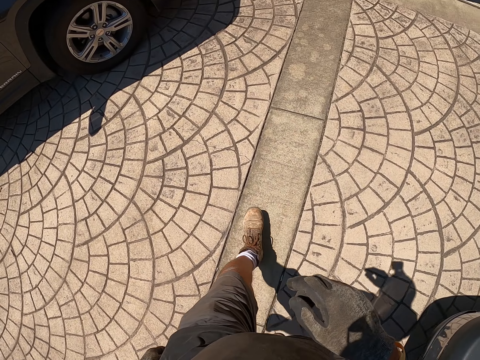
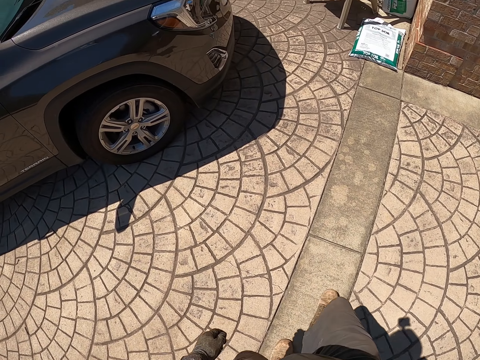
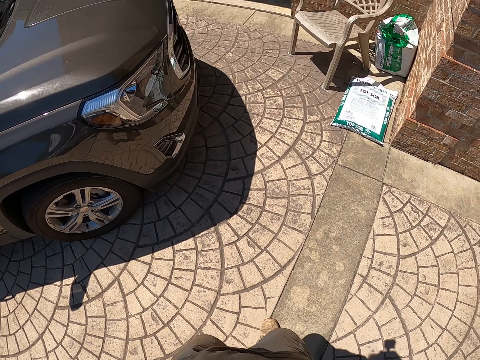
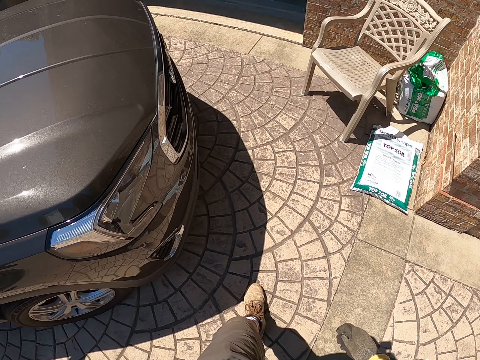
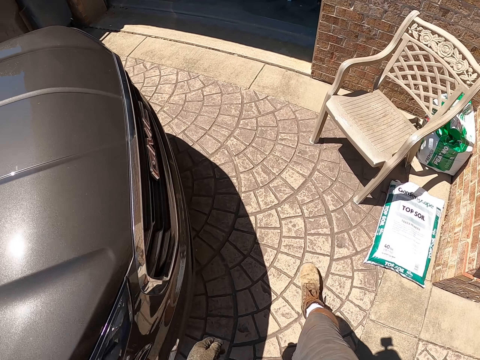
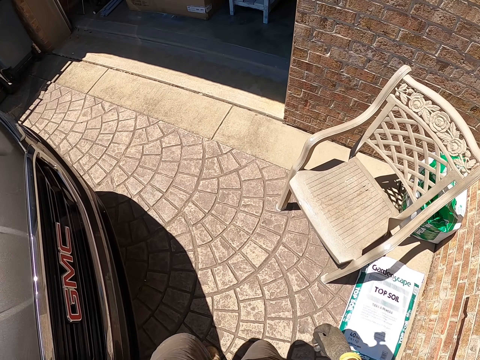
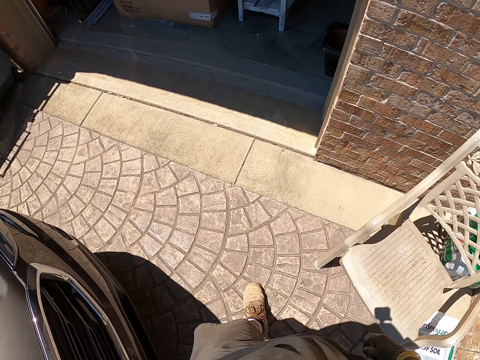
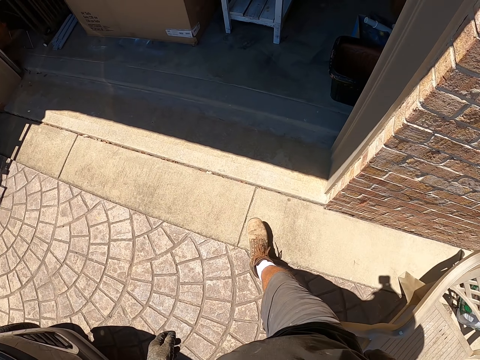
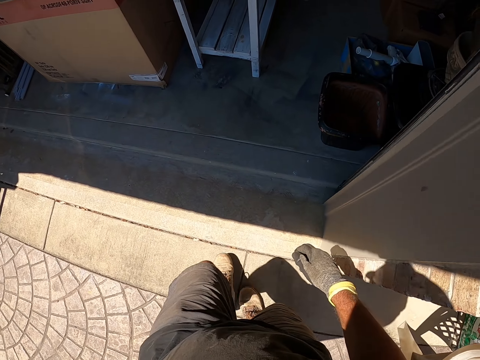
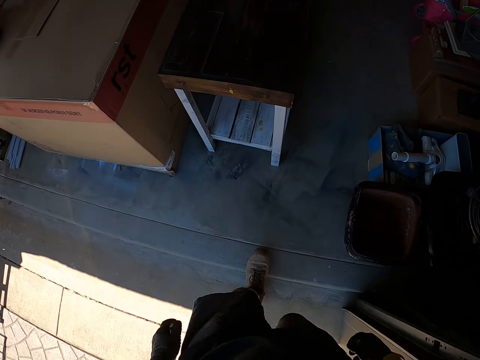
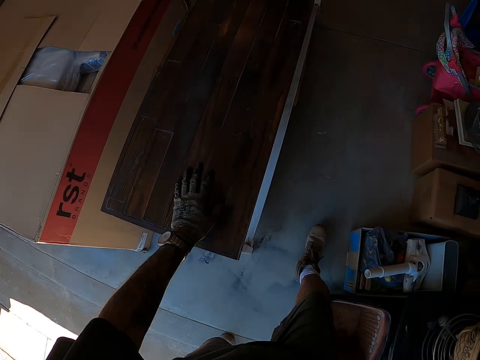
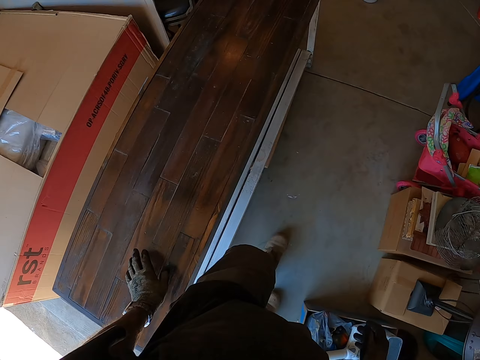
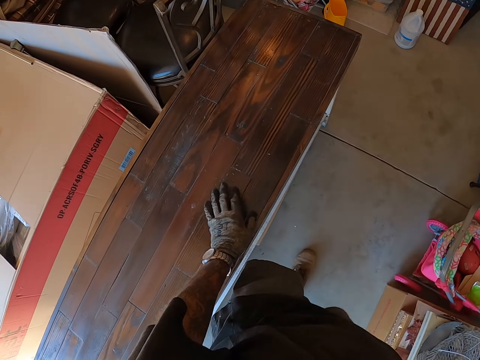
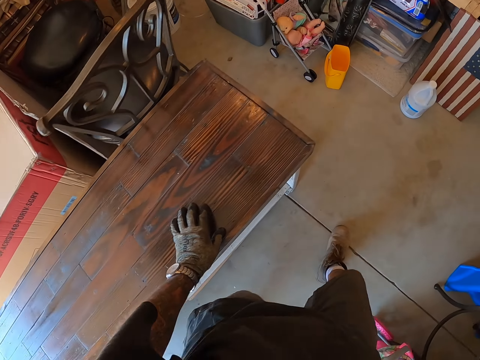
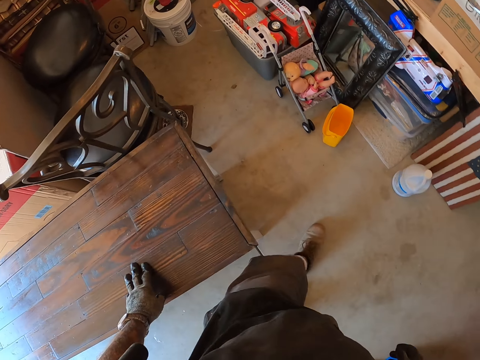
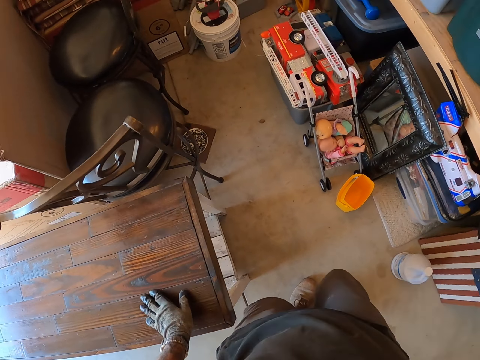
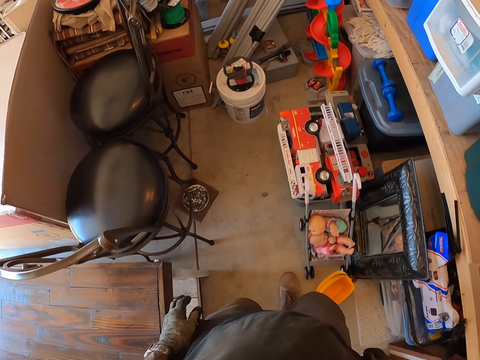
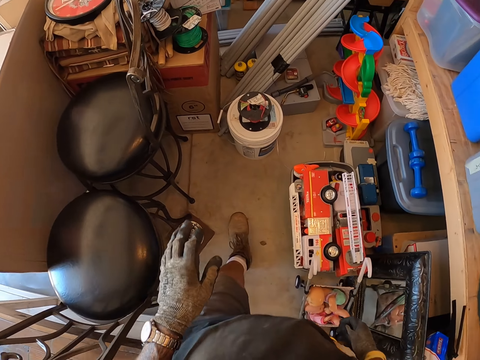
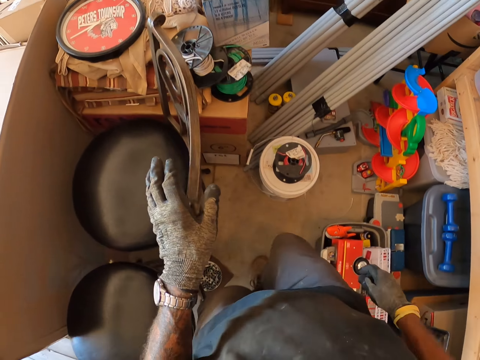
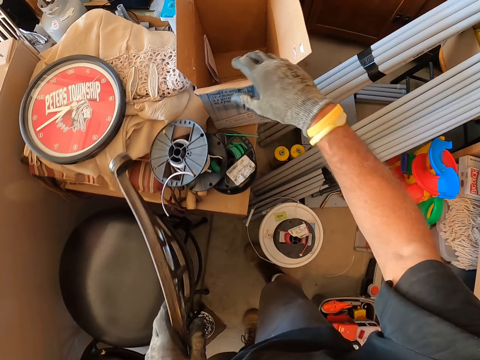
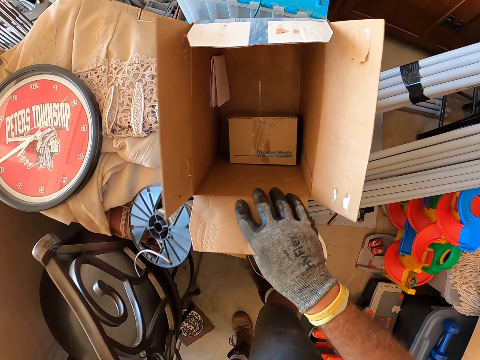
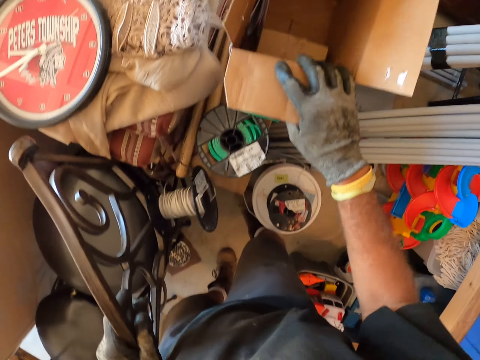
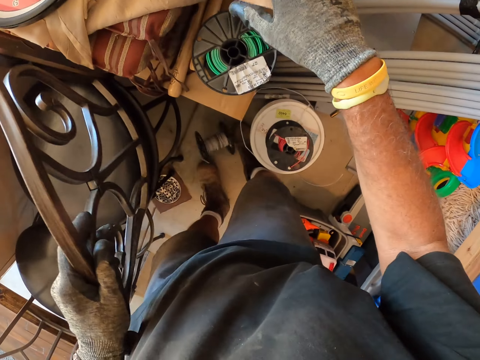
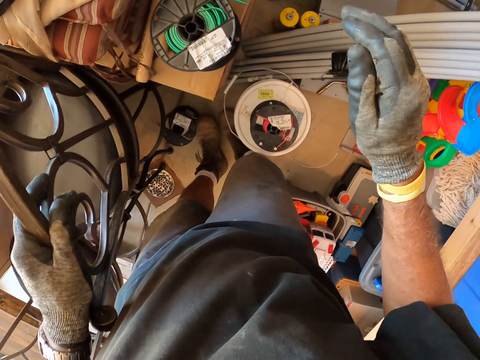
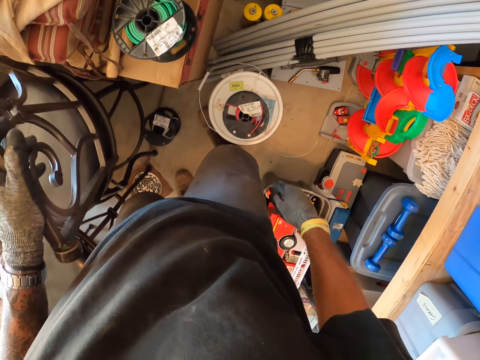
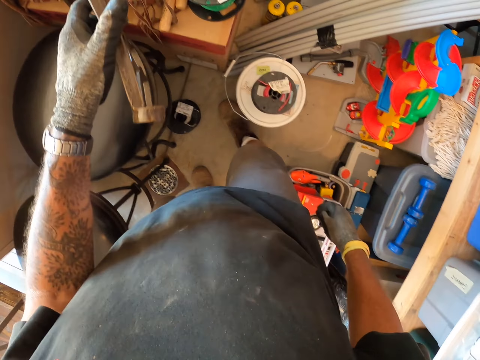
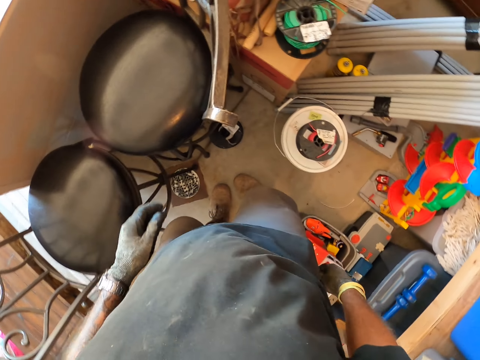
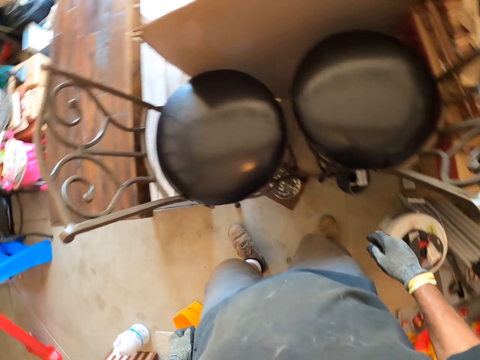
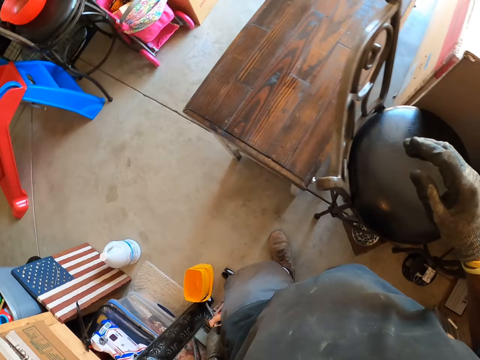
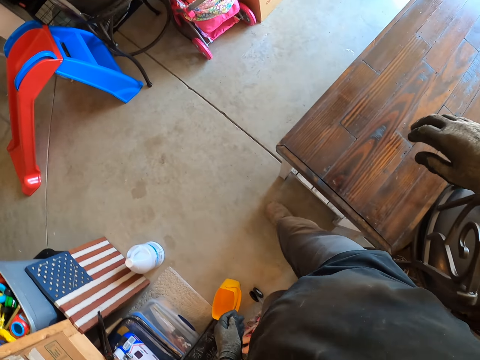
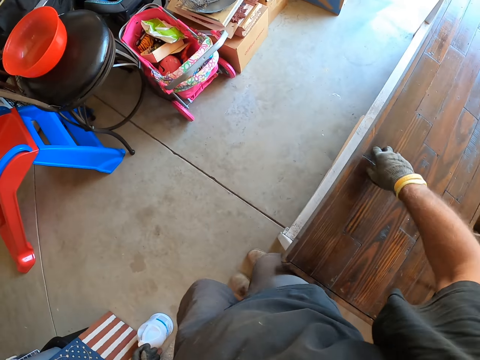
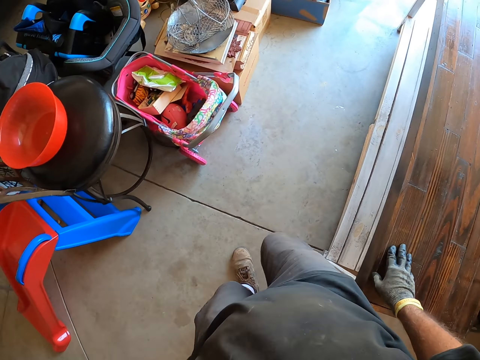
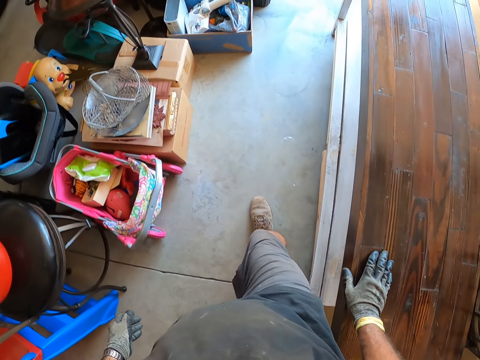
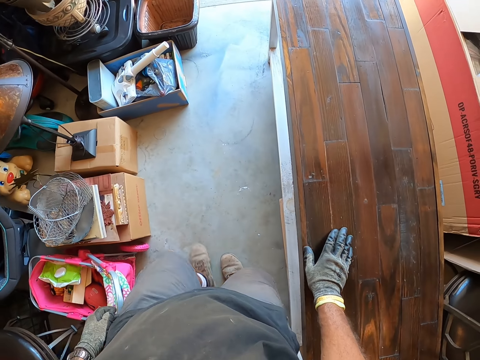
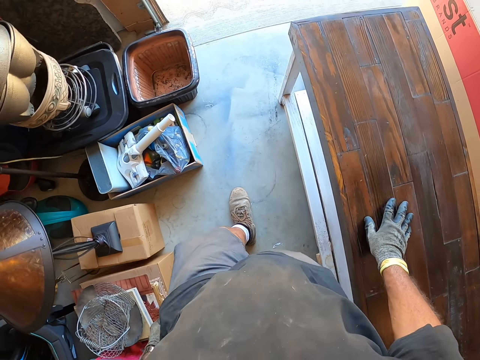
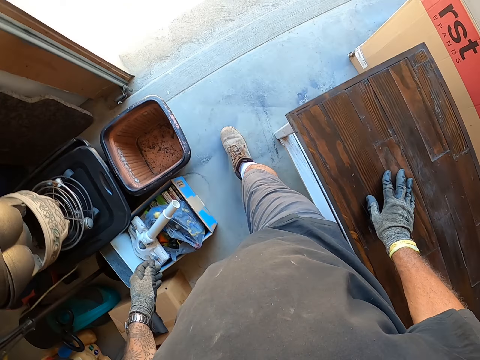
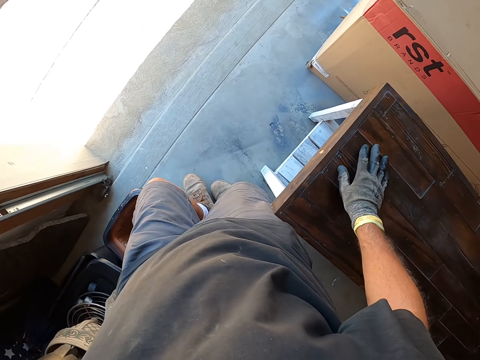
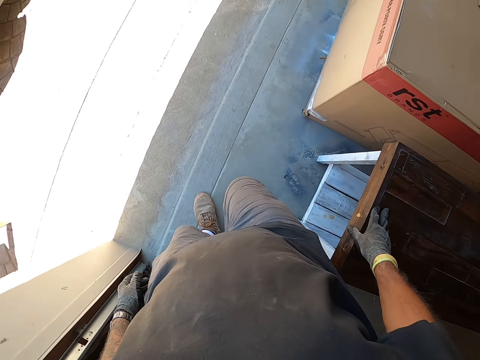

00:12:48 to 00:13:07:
The camera wearer looks at a carton. They hold a box. They look around. They turn around. They walk in a hardware shop.

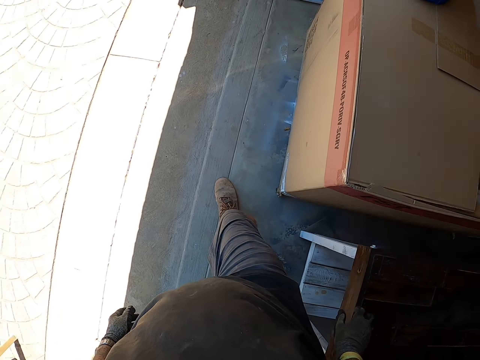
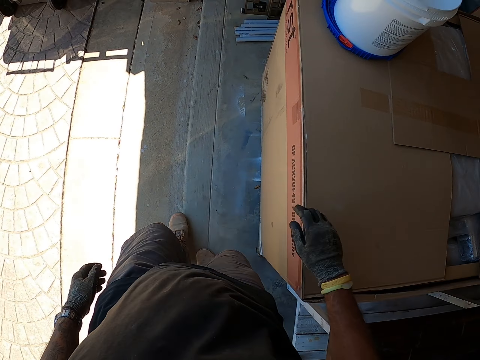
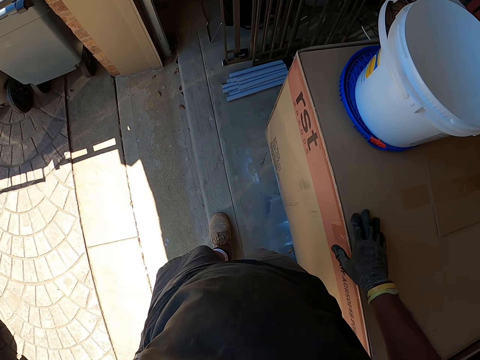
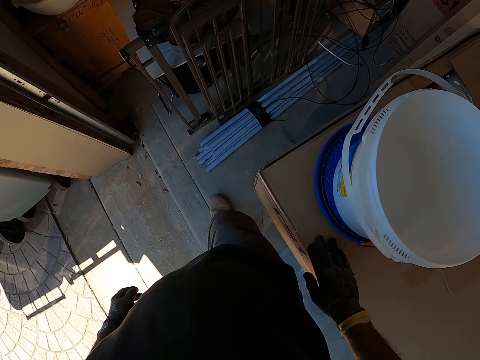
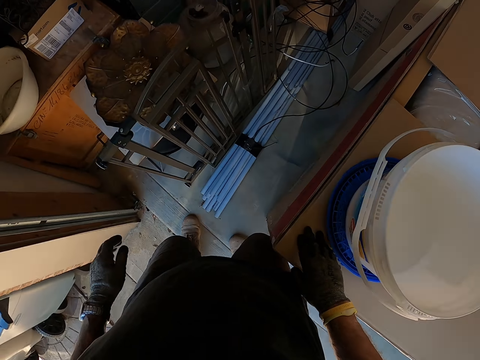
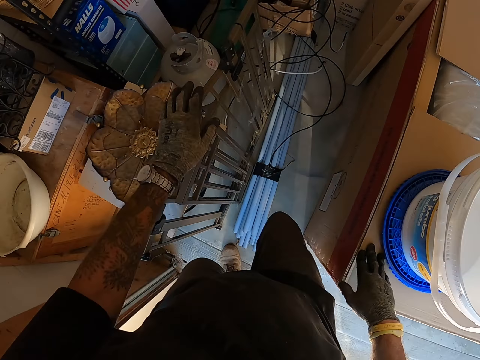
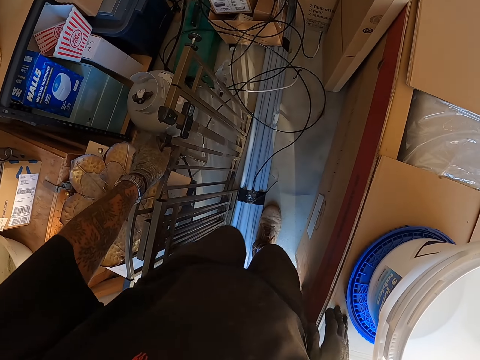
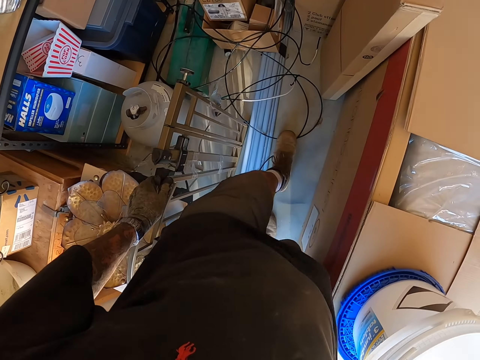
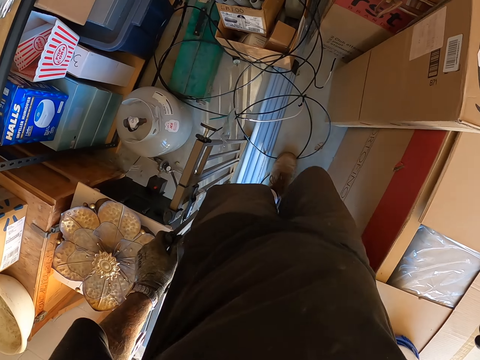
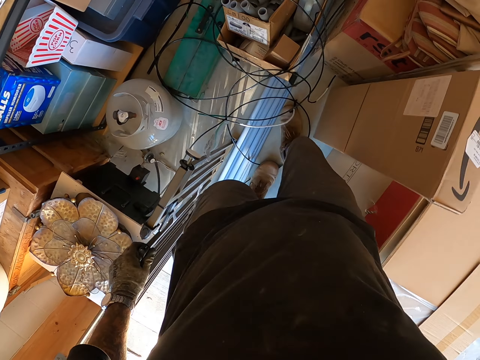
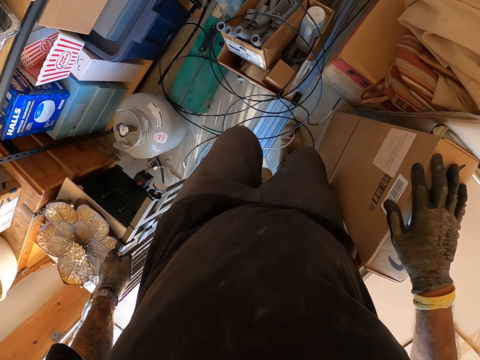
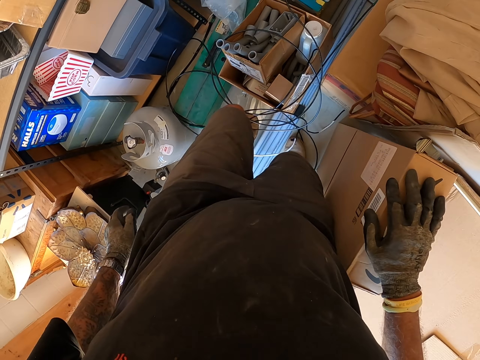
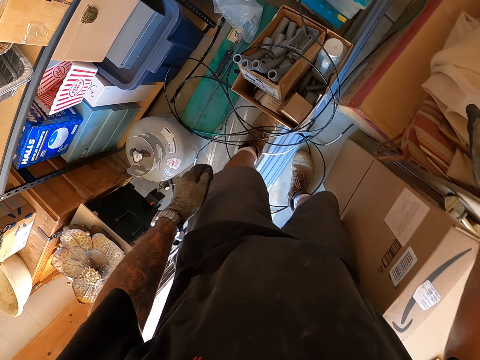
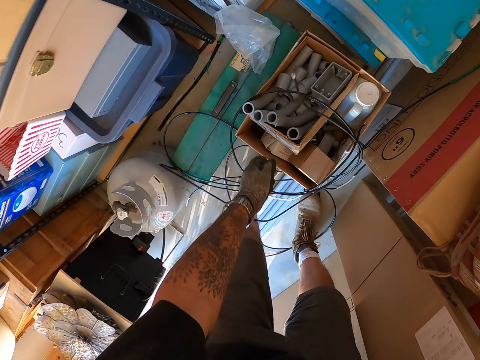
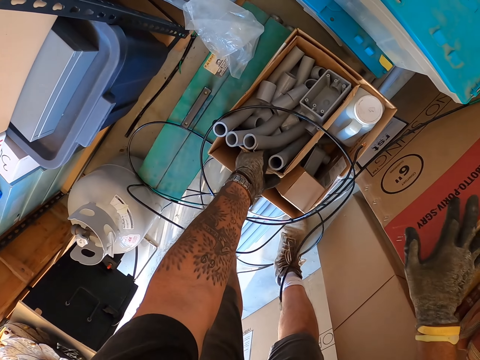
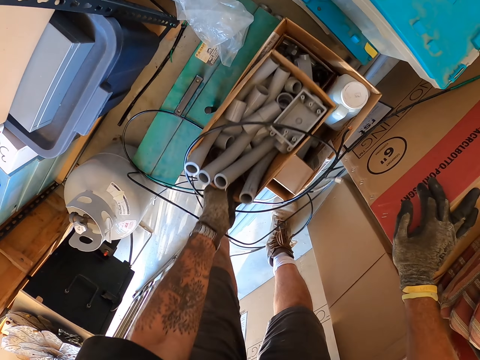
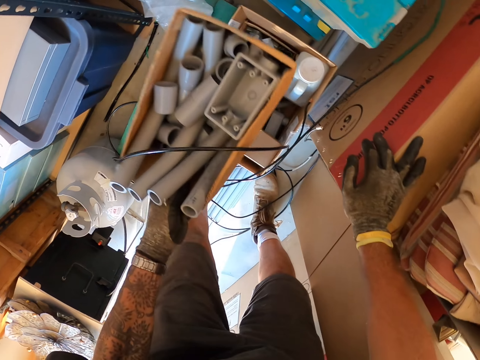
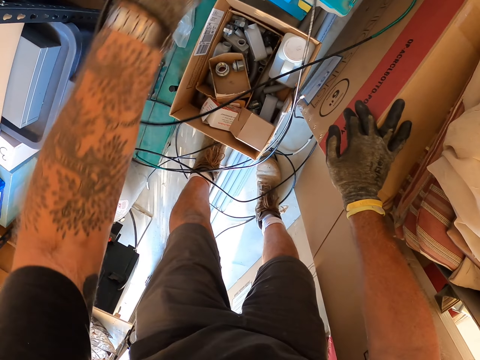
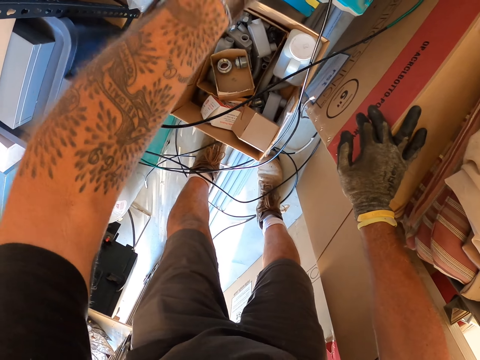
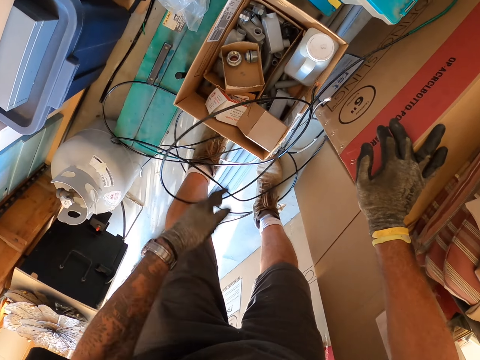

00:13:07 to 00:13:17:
The camera wearer picks up a carton. They pick up electrical components. They put the carton on a container.
